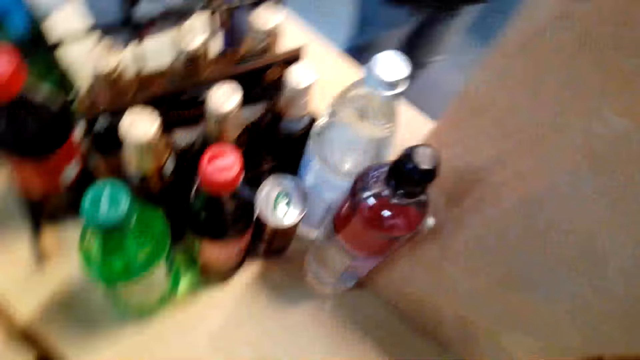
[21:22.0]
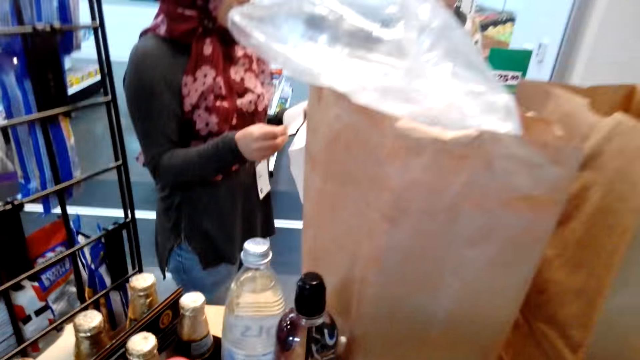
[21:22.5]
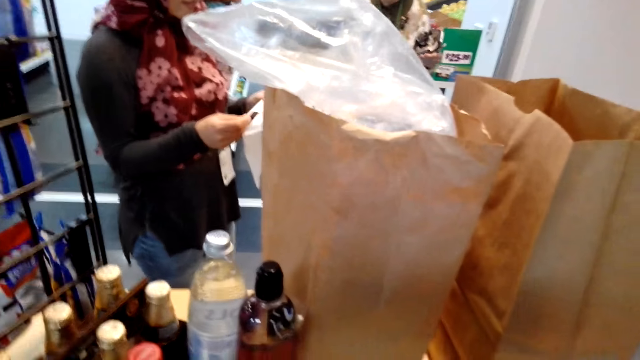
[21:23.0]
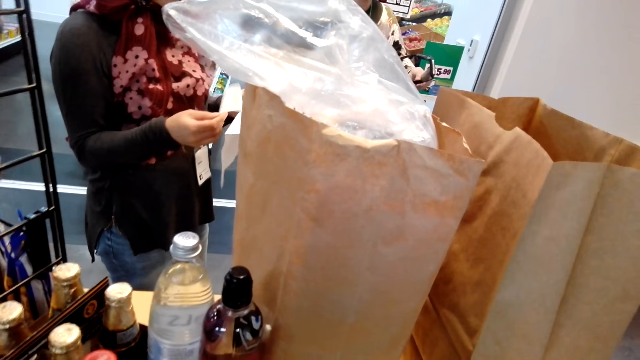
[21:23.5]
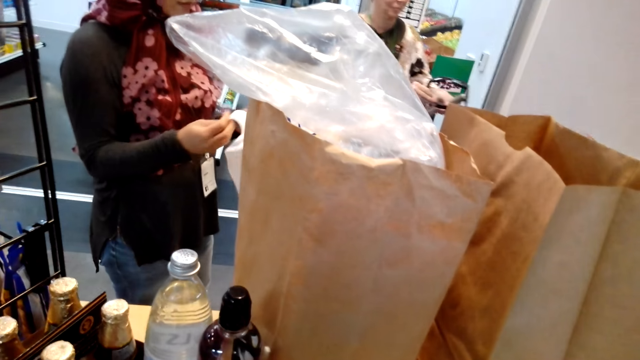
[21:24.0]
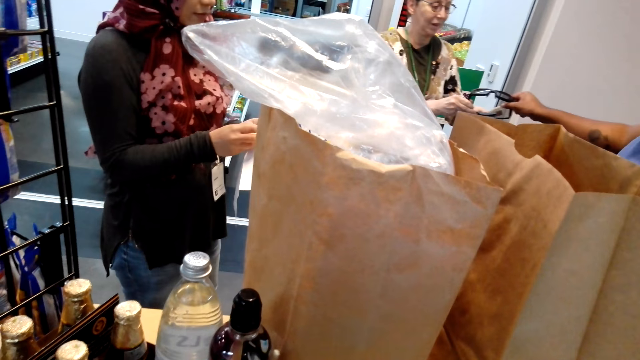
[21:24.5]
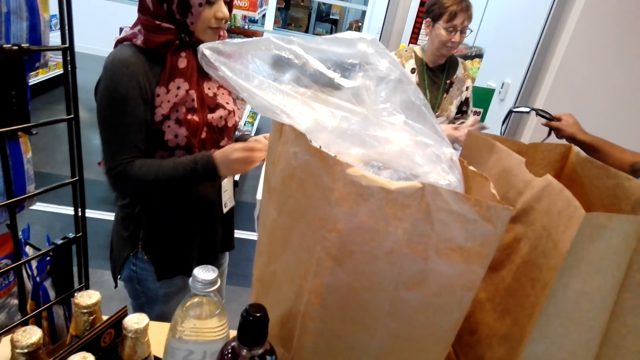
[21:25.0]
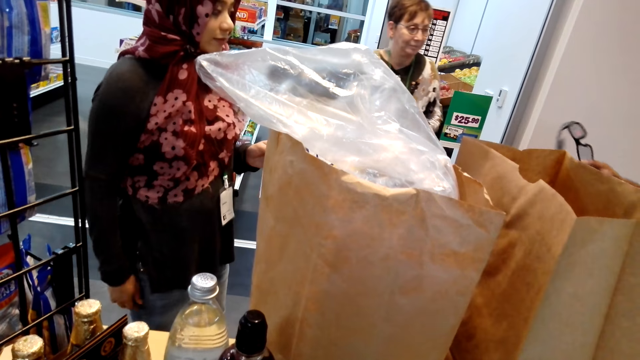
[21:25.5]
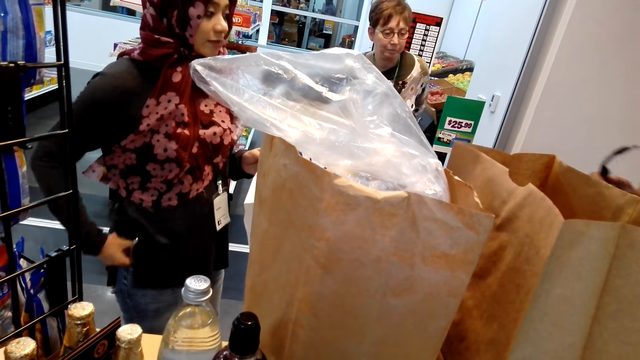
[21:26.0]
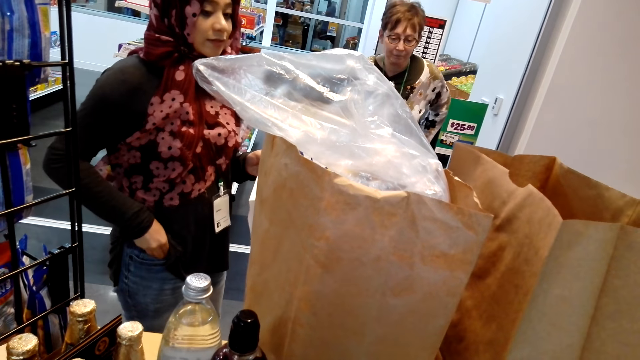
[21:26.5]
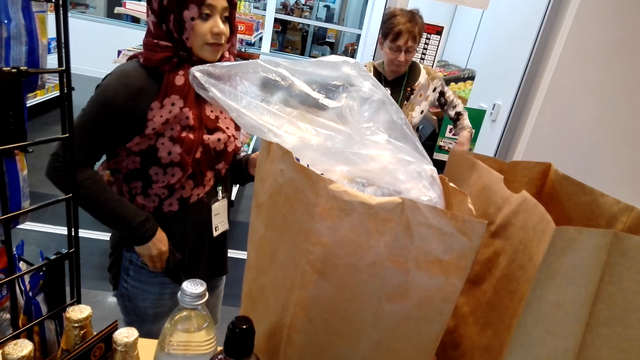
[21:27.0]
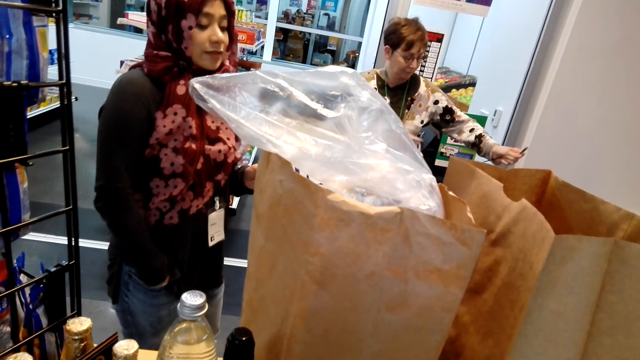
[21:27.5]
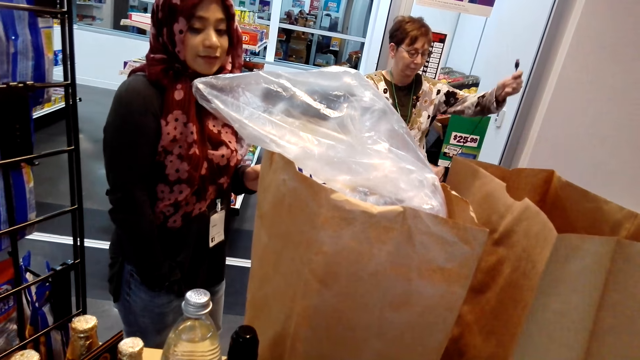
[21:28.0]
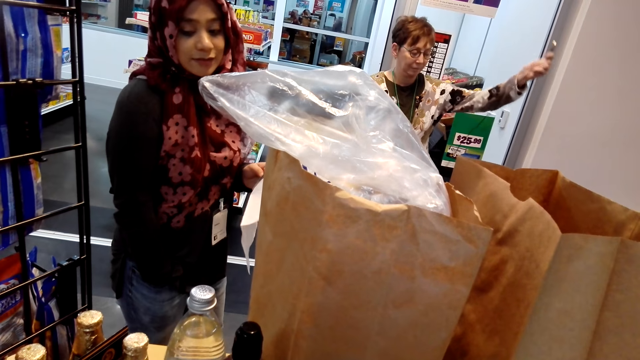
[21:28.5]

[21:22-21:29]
A woman gives a pogocam to a man. A lady holds goggles in the store. Another lady stands in the store. The other lady puts her right hand in her trousers pocket. The first lady holds a cable with both hands in the store.
